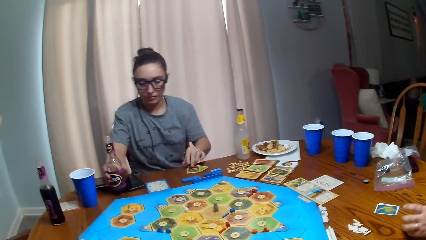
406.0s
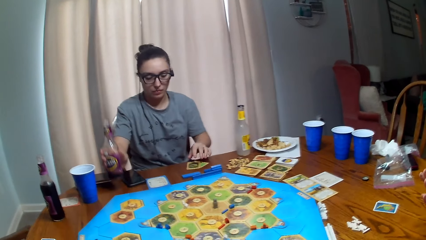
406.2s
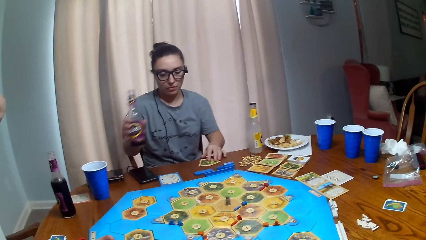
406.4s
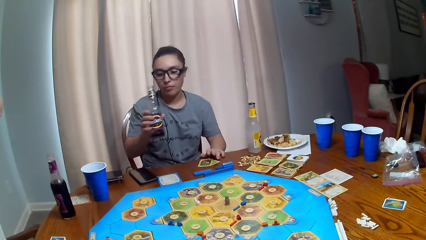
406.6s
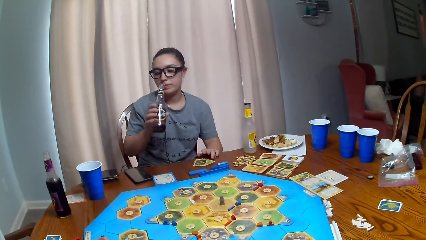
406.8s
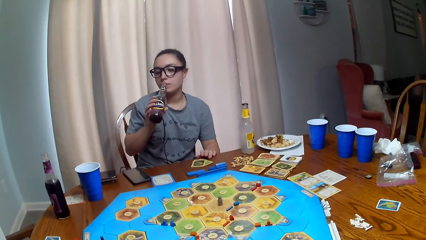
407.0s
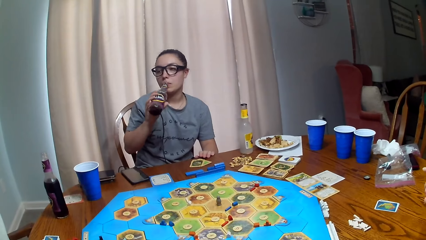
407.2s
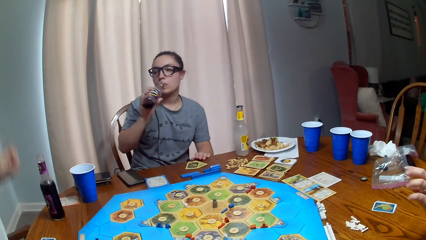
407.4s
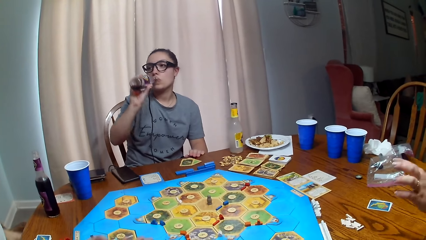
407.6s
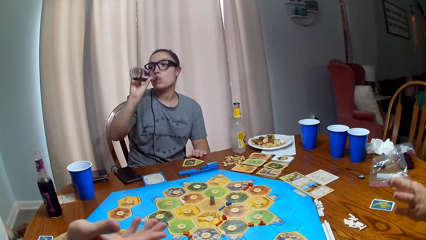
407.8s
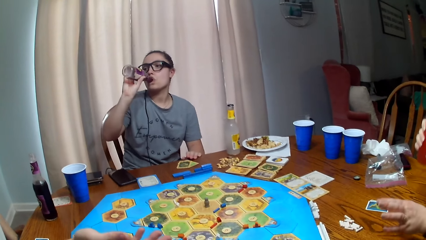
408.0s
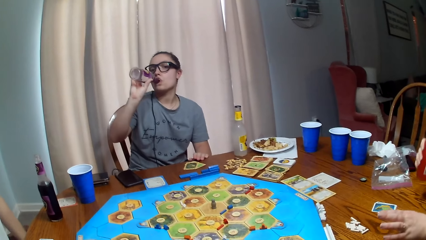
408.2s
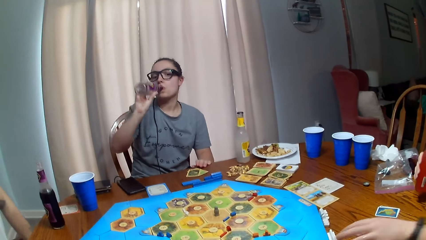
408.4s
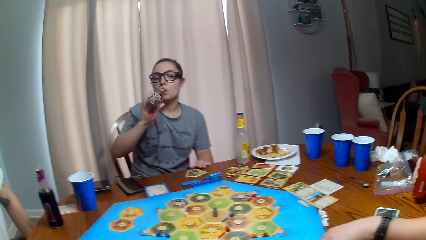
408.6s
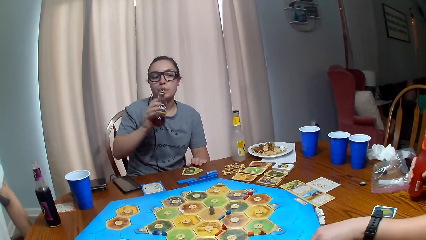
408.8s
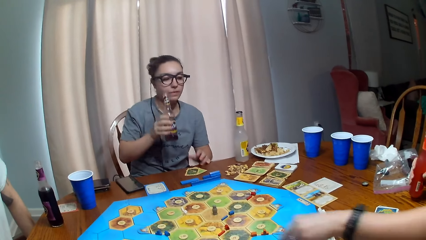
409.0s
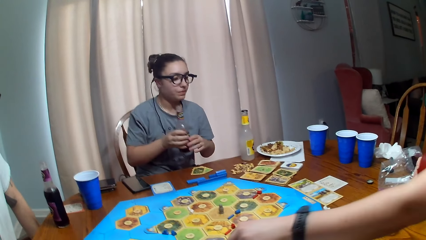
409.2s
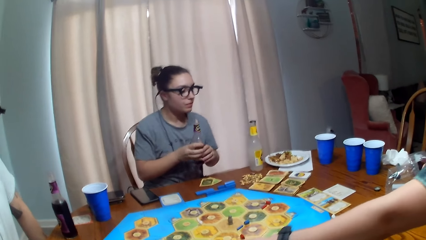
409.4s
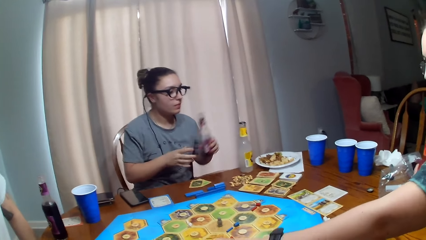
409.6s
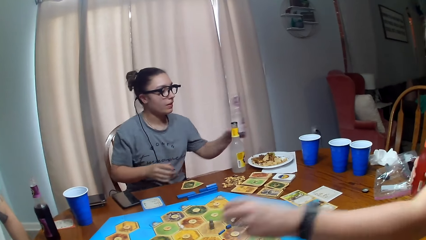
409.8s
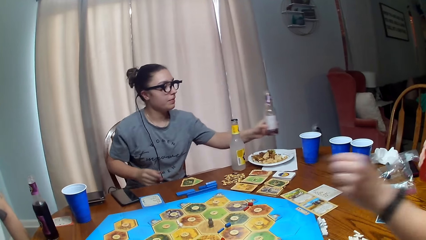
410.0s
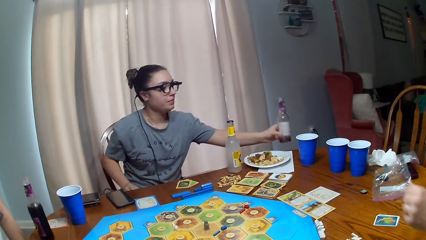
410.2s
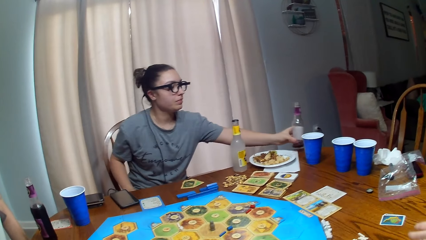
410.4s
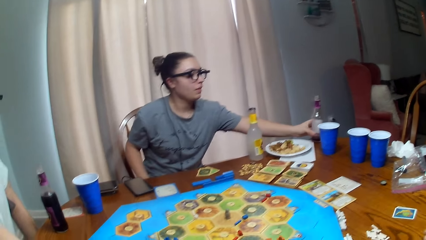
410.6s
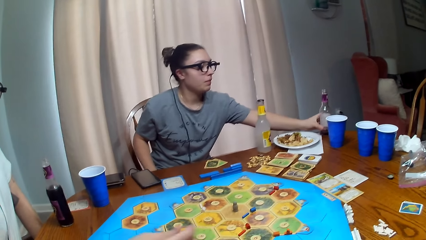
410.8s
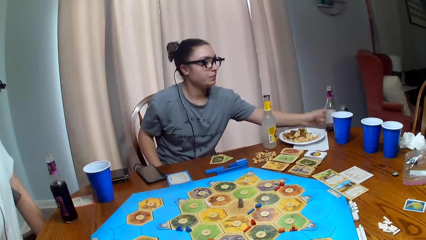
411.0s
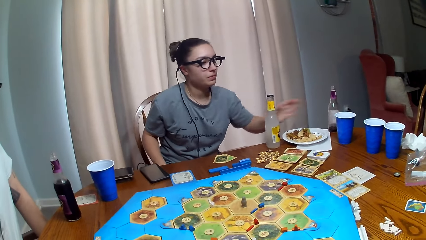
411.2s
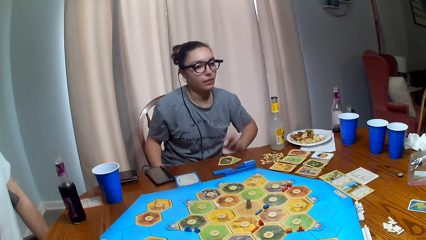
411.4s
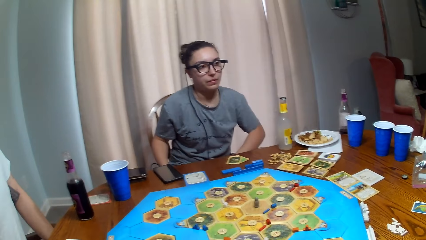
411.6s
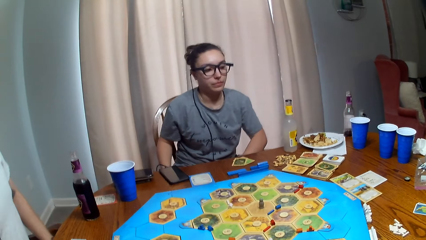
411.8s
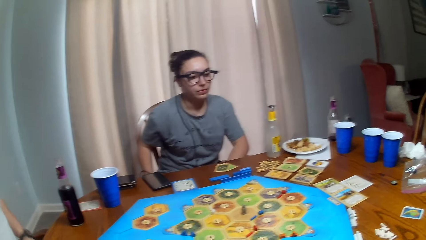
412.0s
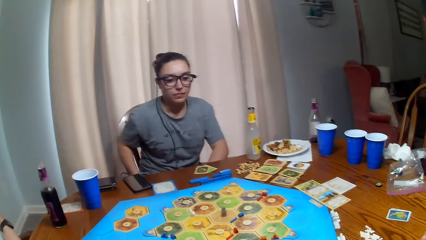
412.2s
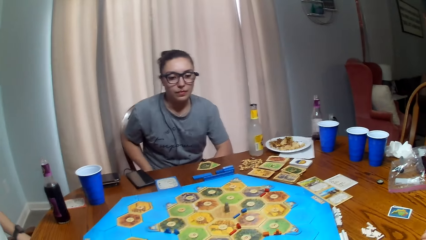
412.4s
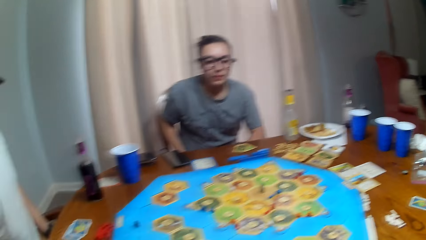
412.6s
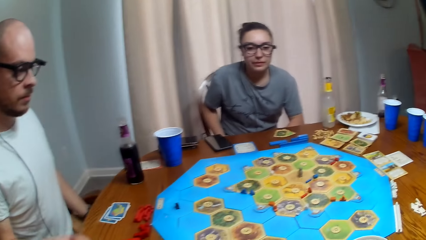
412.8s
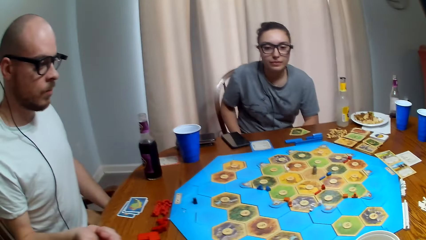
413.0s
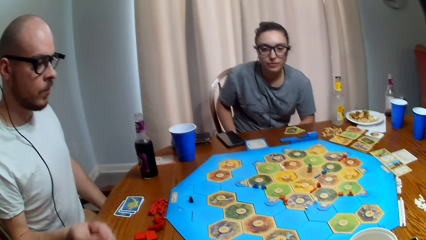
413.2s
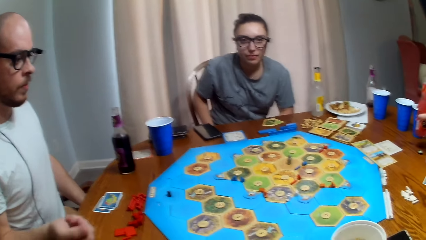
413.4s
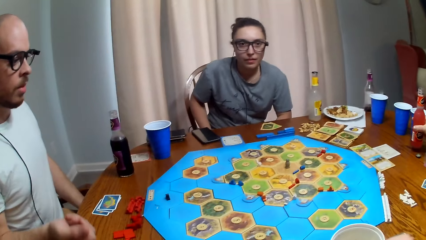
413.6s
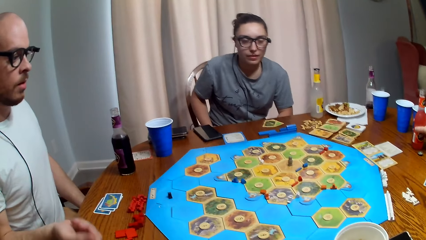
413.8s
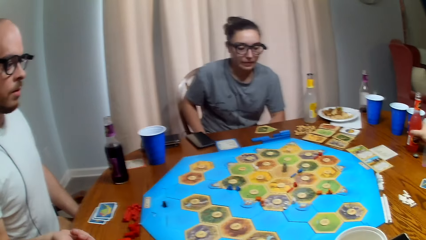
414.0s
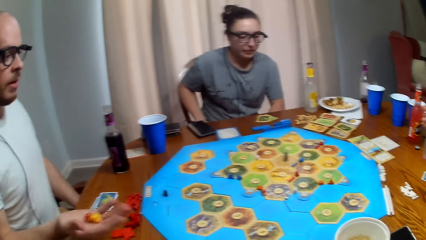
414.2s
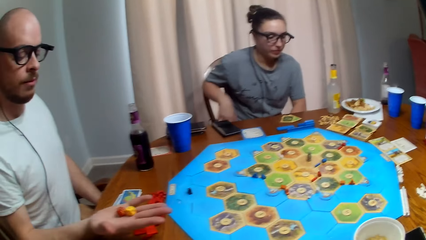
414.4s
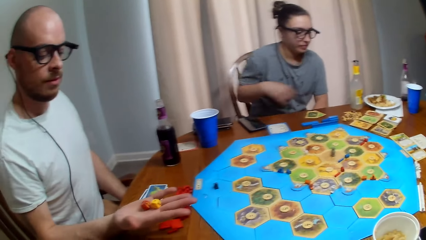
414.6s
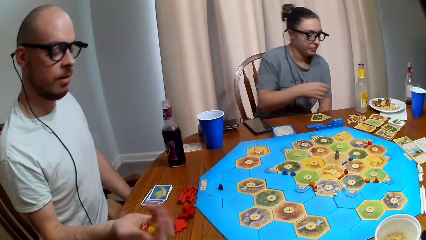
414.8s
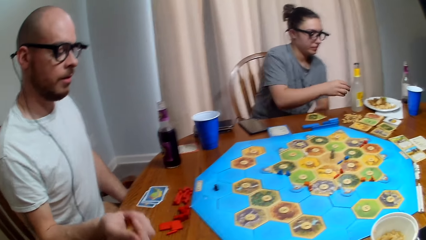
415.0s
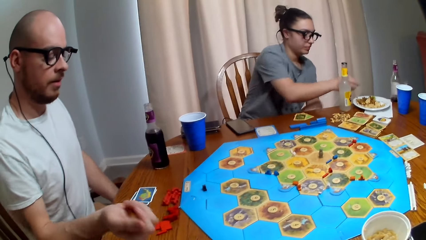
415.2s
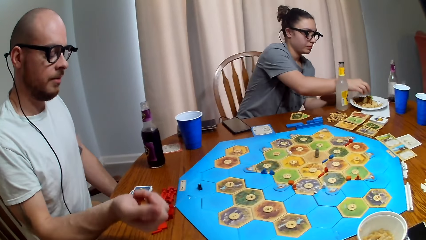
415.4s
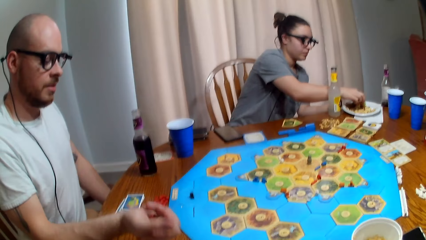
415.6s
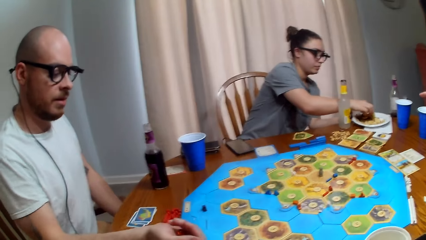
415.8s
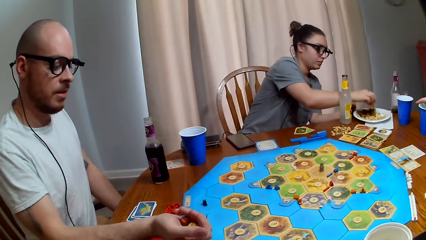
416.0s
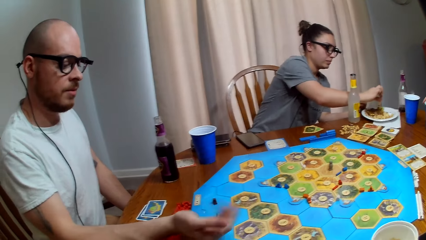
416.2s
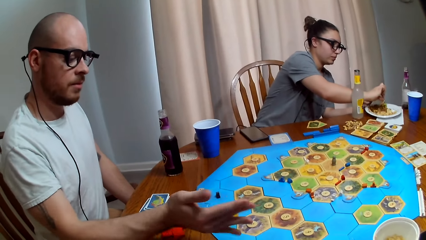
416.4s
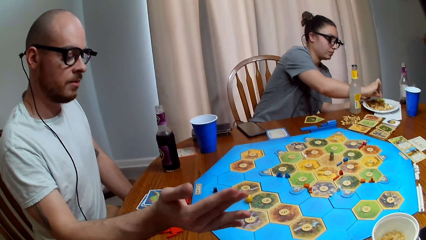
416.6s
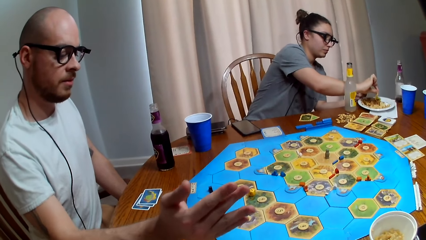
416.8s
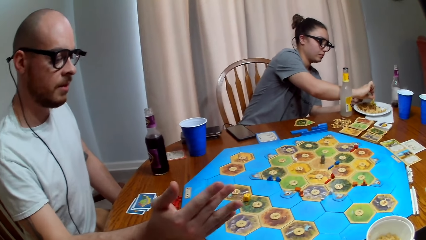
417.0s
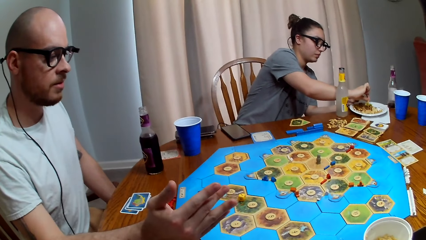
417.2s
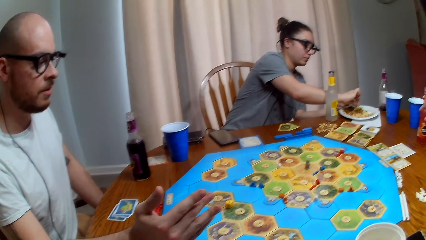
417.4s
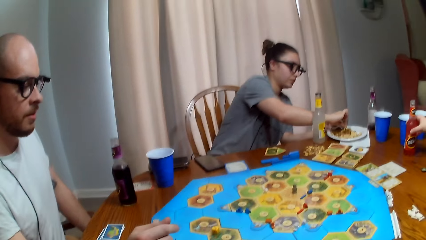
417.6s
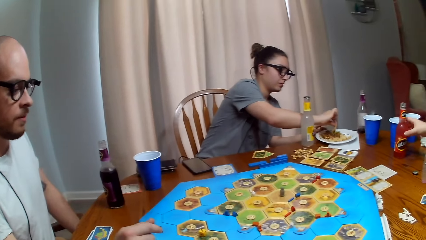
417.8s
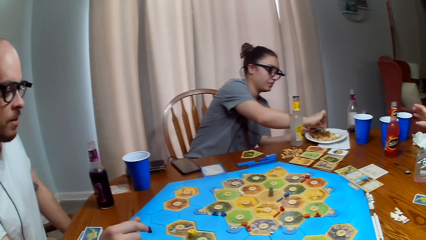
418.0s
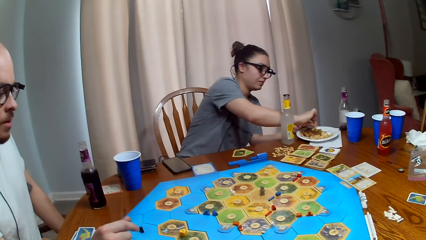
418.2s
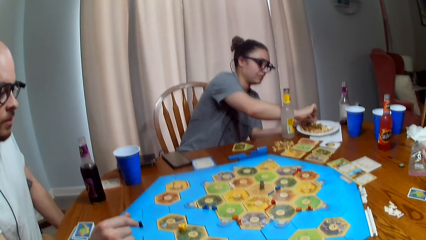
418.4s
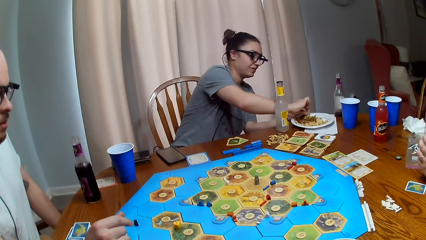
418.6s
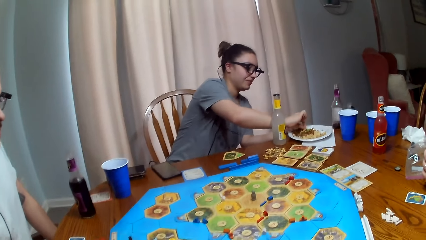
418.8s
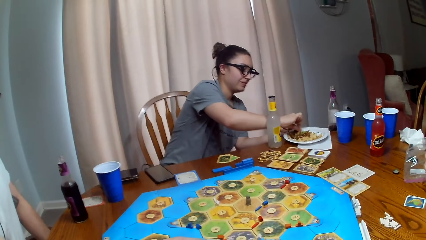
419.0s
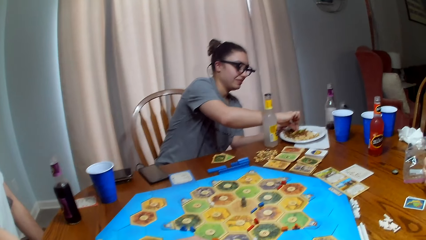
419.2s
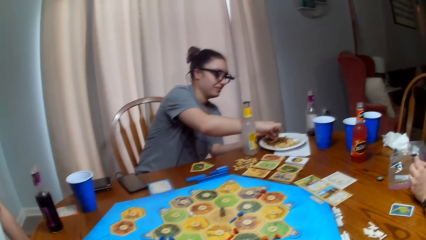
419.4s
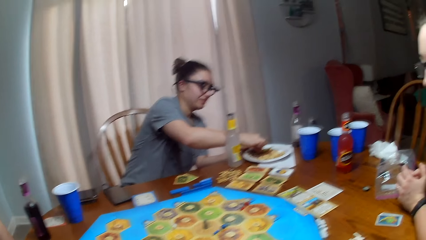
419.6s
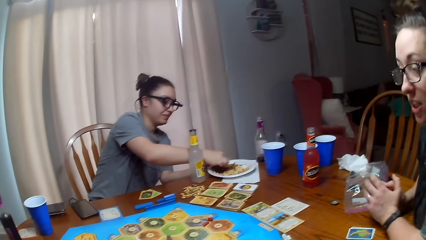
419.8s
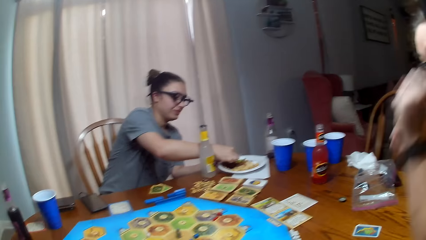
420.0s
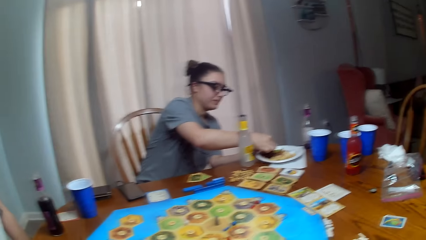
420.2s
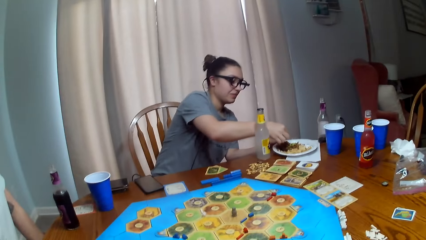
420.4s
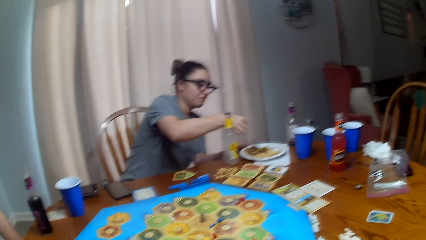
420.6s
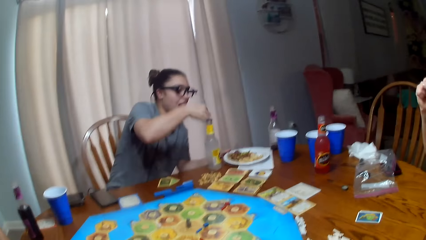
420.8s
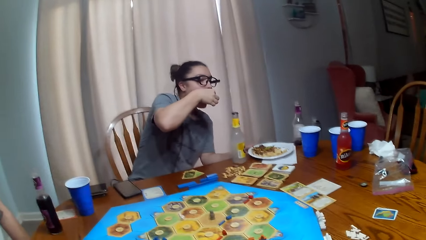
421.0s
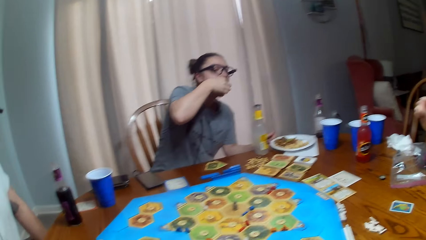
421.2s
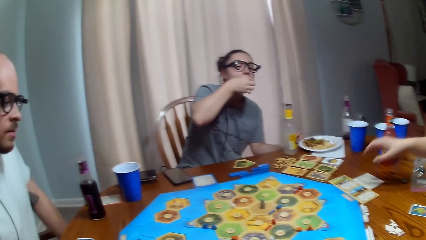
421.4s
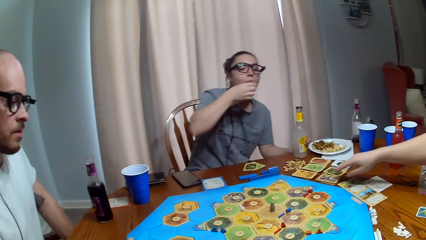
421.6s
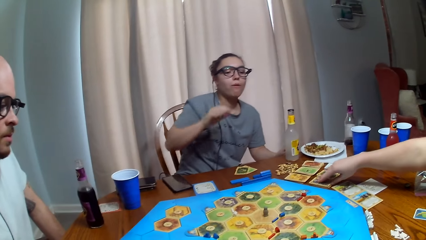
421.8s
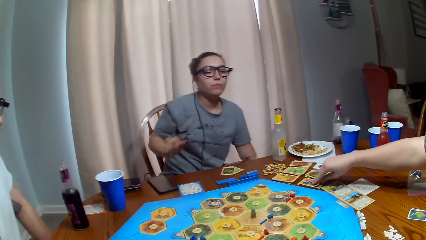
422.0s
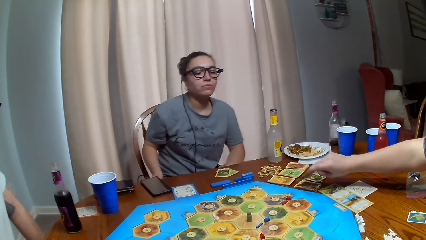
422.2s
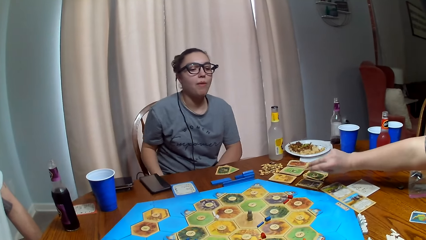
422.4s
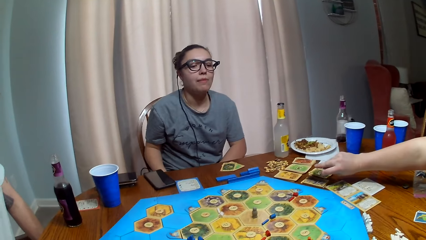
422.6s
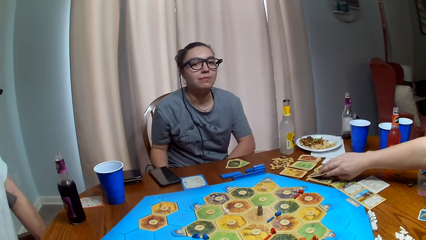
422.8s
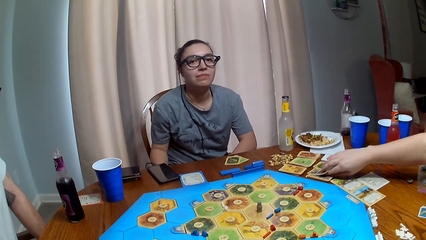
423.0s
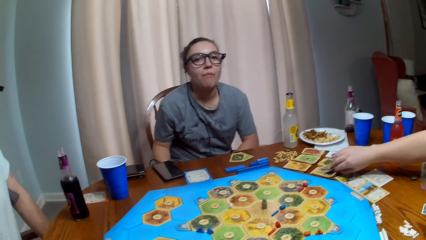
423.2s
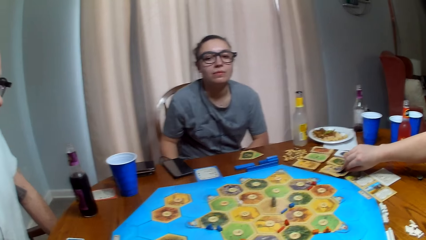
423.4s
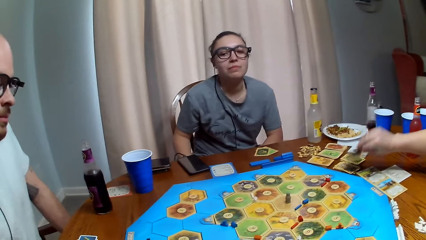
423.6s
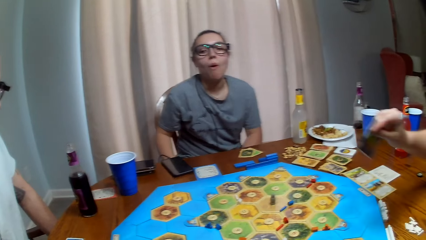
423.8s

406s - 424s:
A person takes a sip of soda. The person puts the soda on the table. Another person shakes a pair of dice in his hand. The other person throws the dice on the board game. The first person takes a bite of her food. A third person picks up cards on the table.
